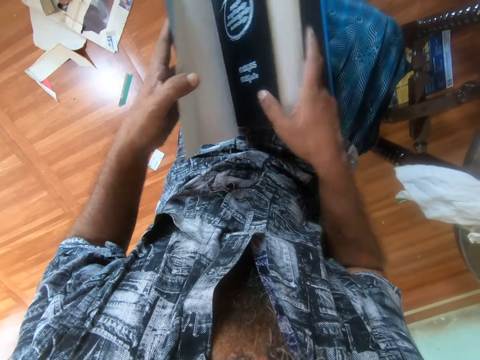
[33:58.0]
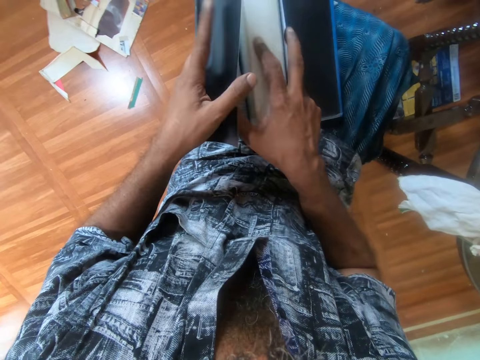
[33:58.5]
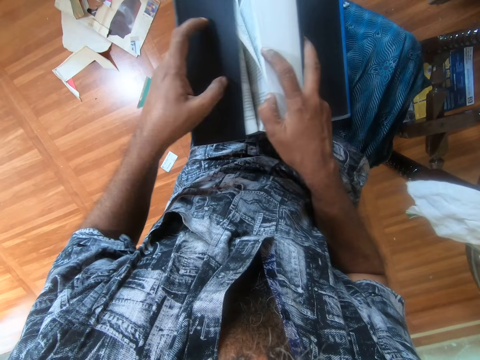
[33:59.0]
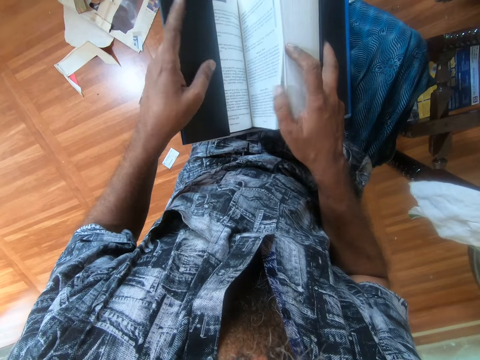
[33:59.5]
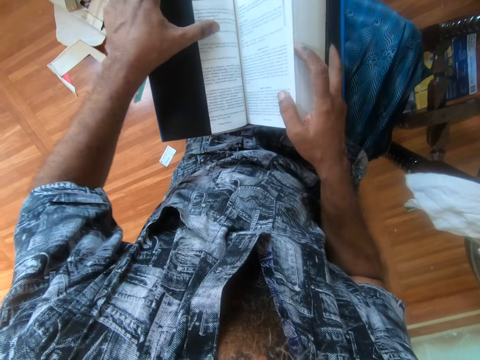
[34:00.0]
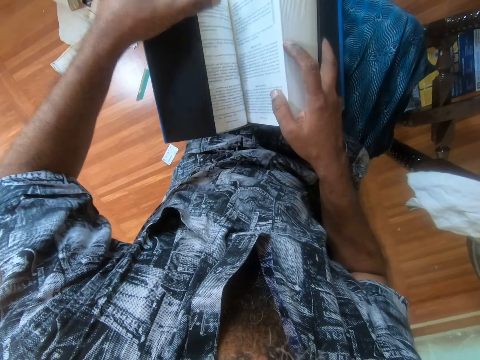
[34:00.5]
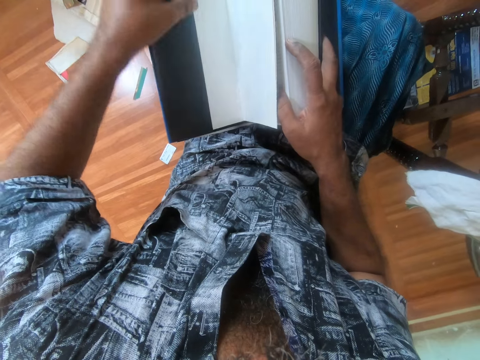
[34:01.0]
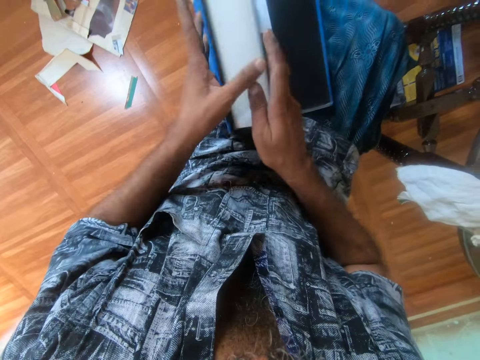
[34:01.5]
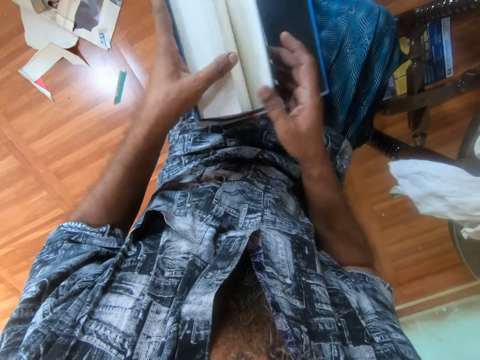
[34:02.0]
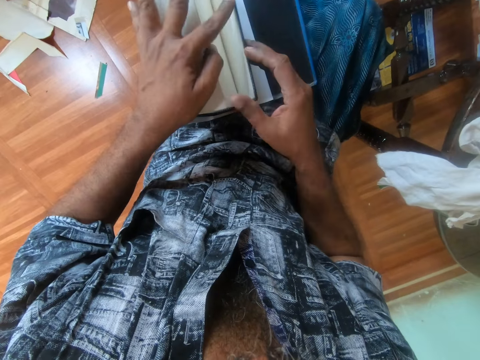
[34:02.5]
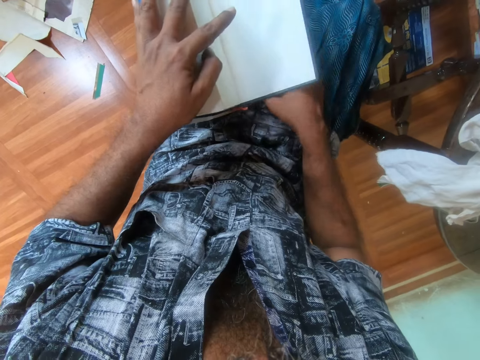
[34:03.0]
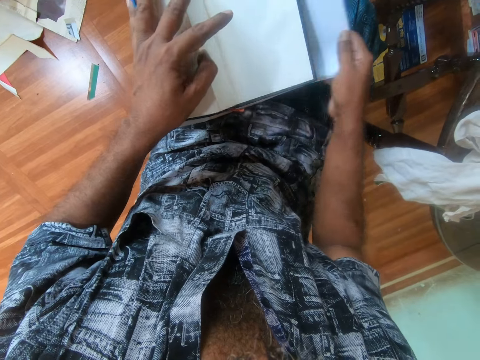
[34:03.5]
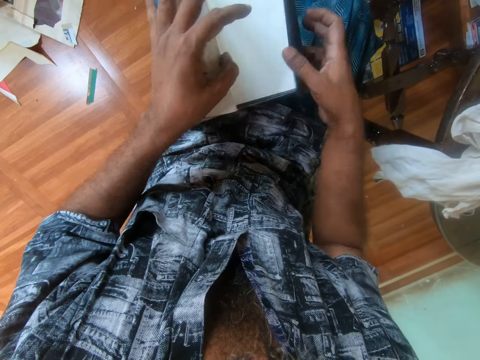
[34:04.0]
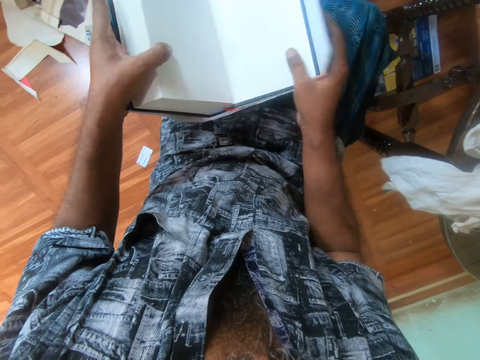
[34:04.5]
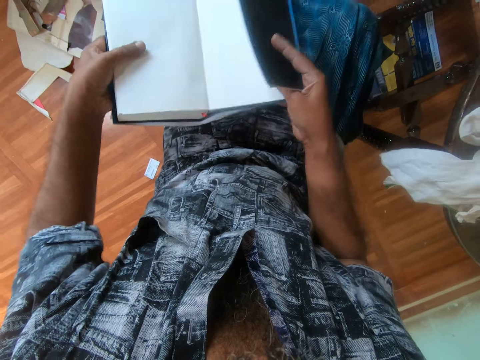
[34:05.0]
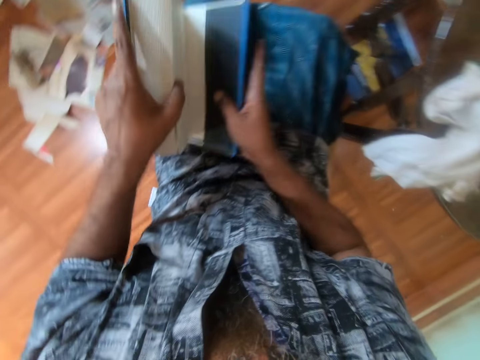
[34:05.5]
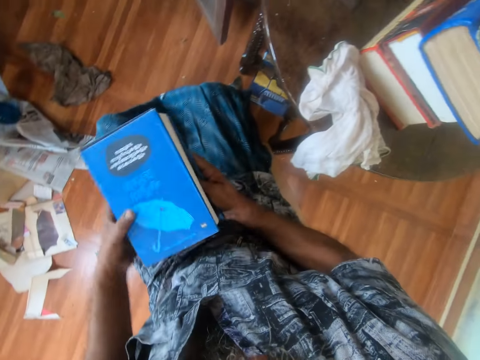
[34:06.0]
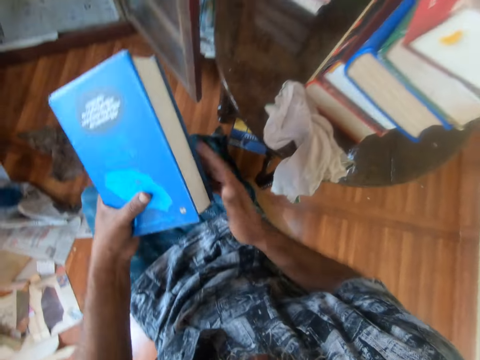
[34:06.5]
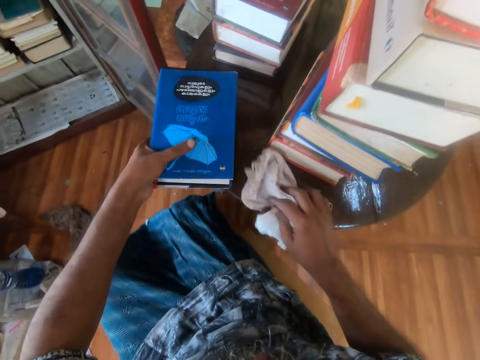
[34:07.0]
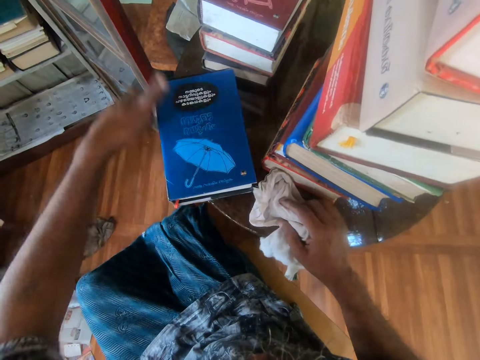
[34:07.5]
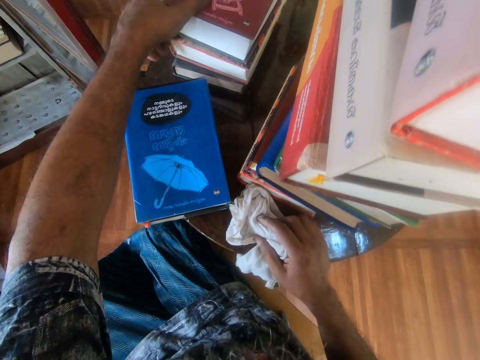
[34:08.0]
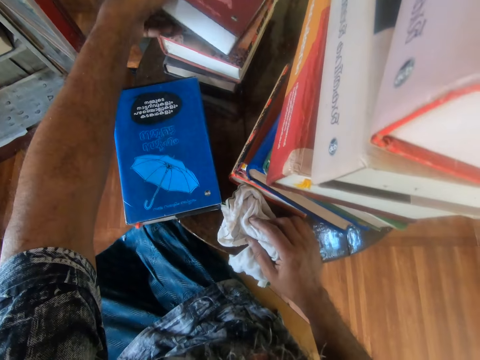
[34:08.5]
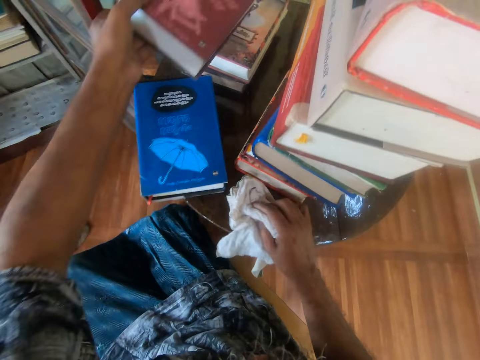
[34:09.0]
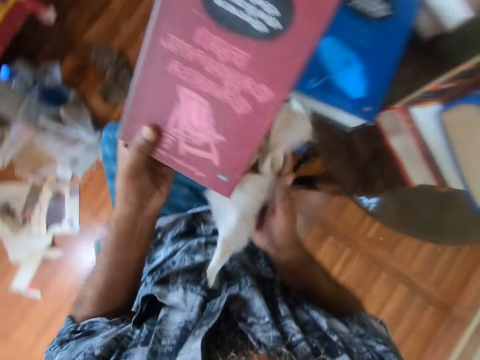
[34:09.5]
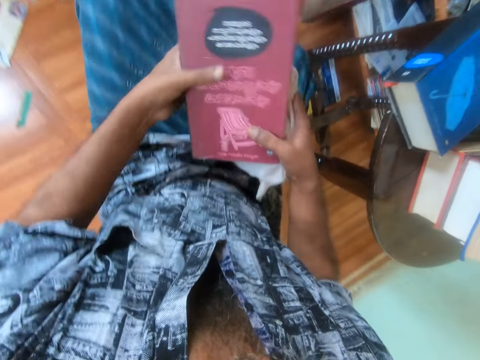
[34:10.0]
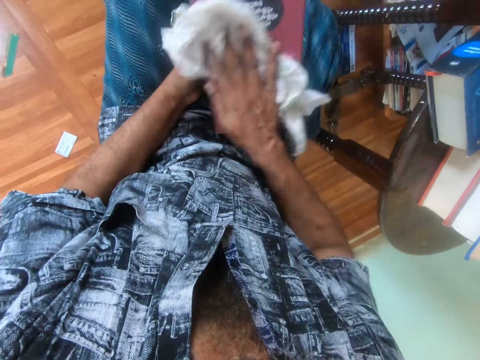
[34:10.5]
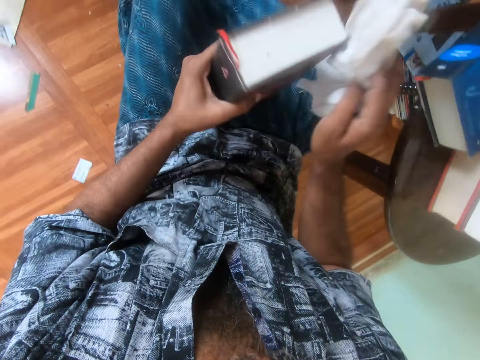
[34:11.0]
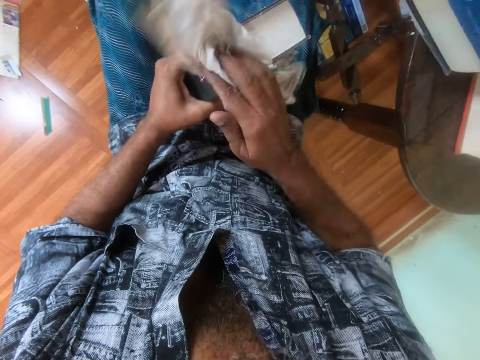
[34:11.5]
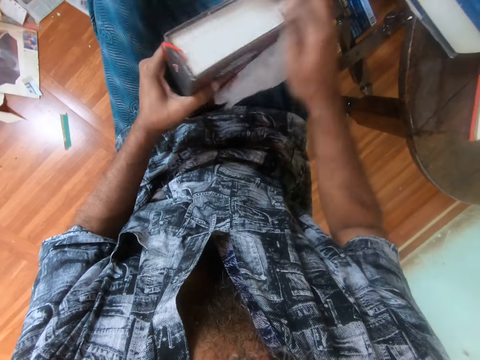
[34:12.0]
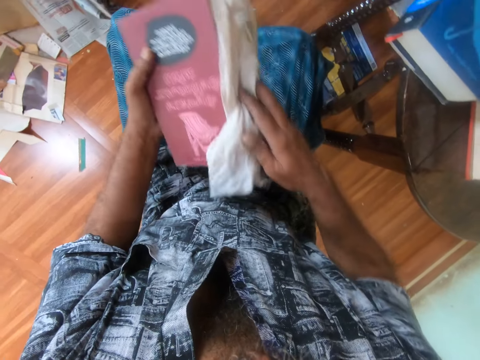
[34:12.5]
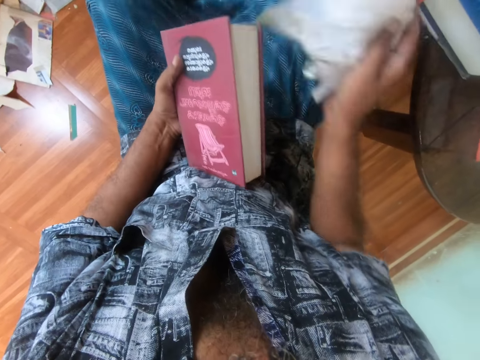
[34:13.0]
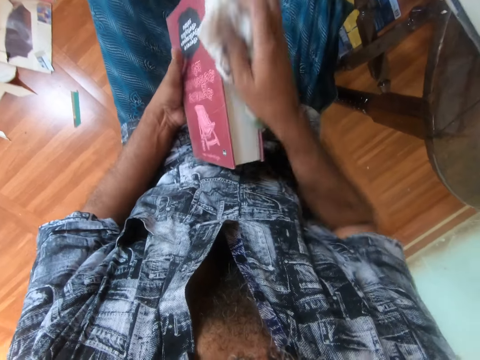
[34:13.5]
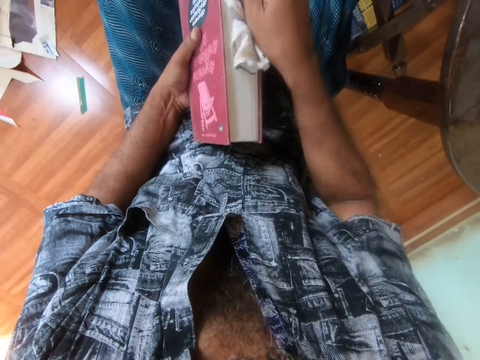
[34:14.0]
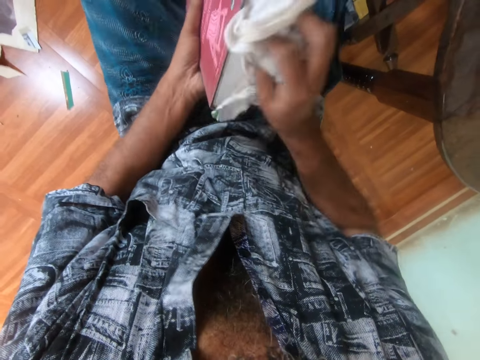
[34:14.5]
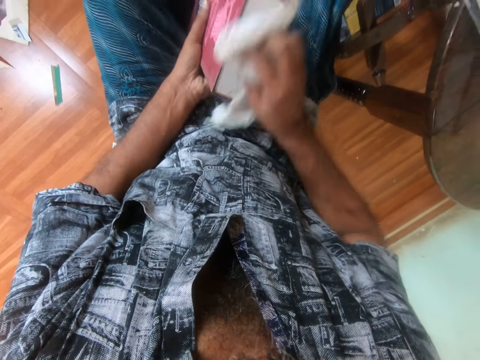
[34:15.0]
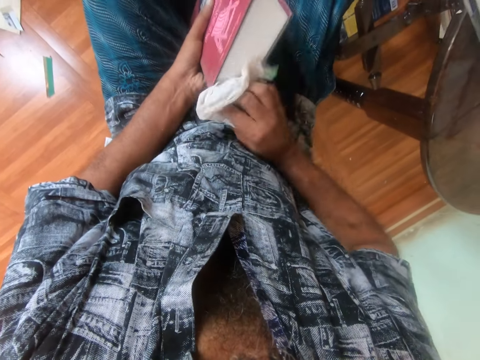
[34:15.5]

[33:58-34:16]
The camera wearer places the book in the cover. They cover the book with the book cover. They flip the page with the left hand. They cover the book with the book cover. They place the book on the table. They pick up the book with the left hand. They pick up the book with both hands. They wipe the book with a cloth.

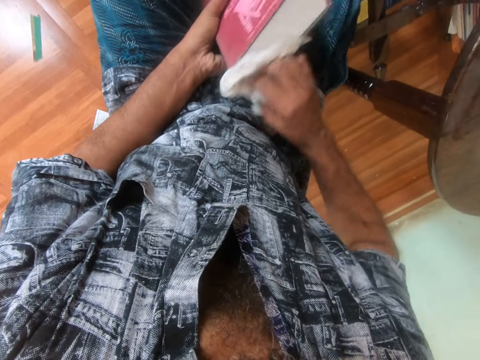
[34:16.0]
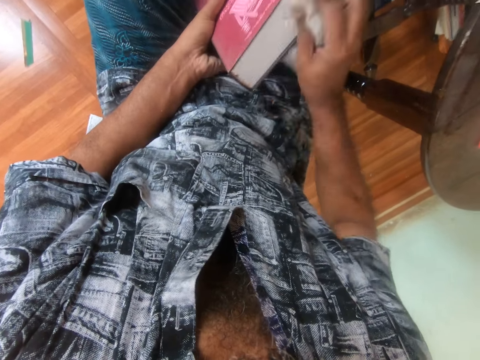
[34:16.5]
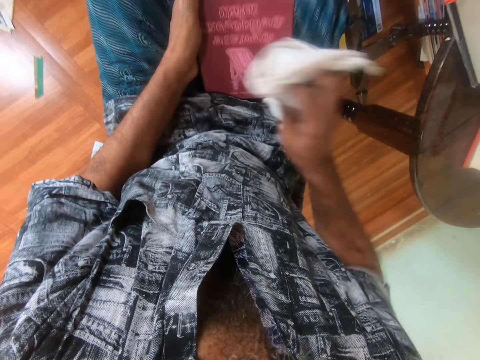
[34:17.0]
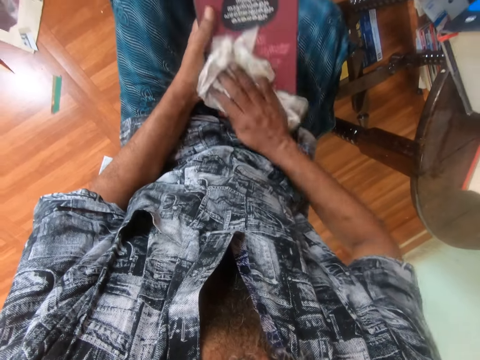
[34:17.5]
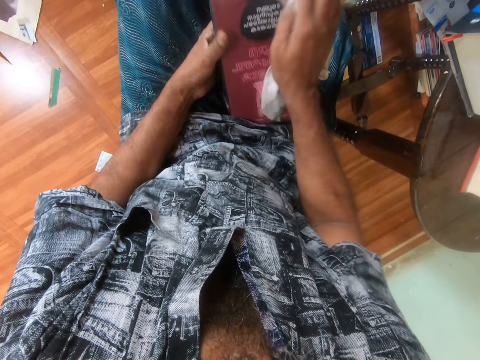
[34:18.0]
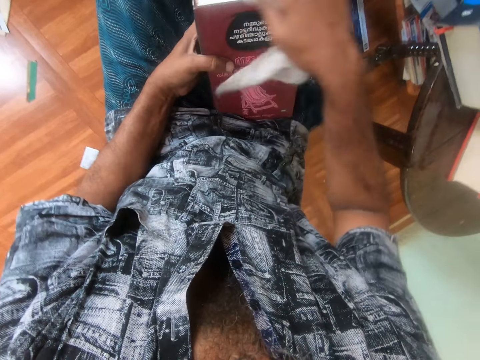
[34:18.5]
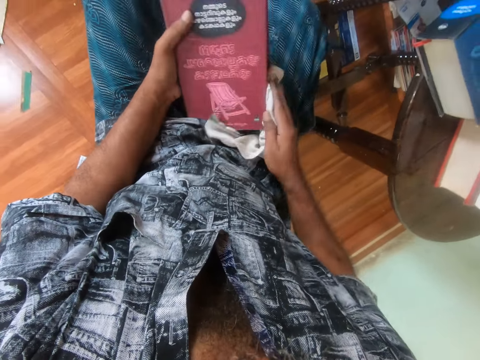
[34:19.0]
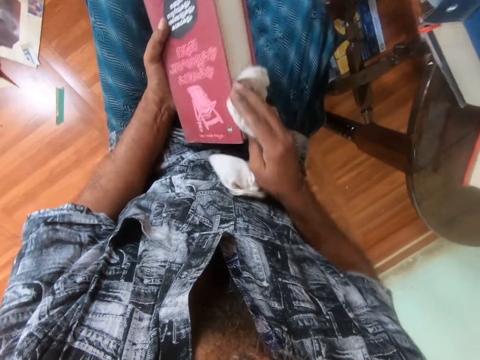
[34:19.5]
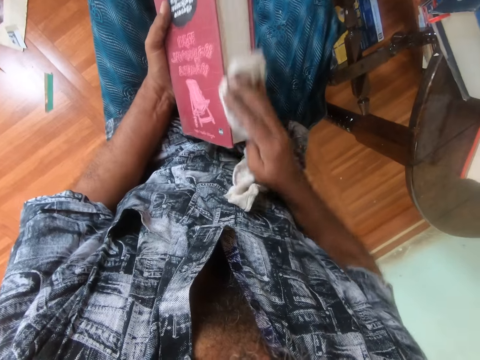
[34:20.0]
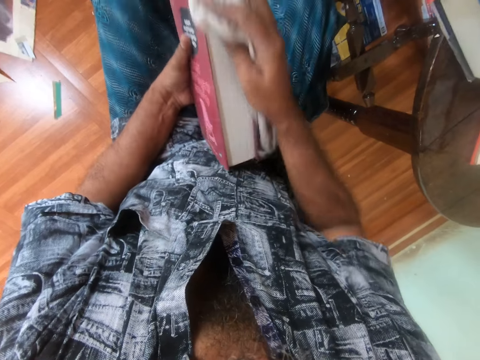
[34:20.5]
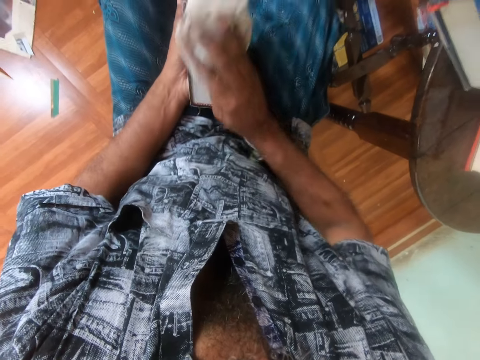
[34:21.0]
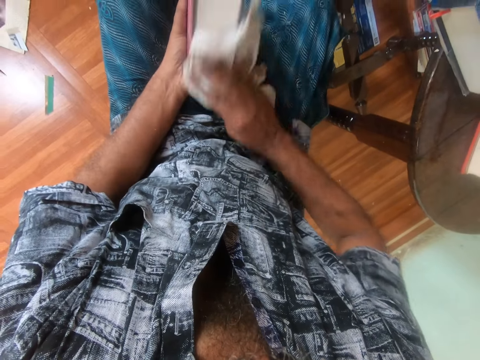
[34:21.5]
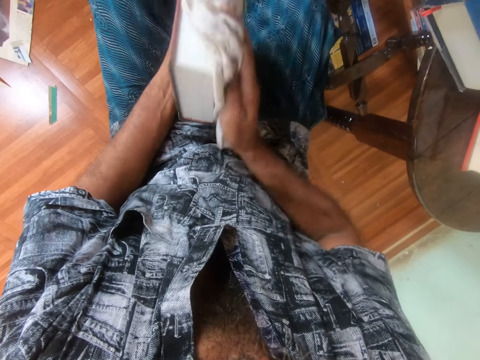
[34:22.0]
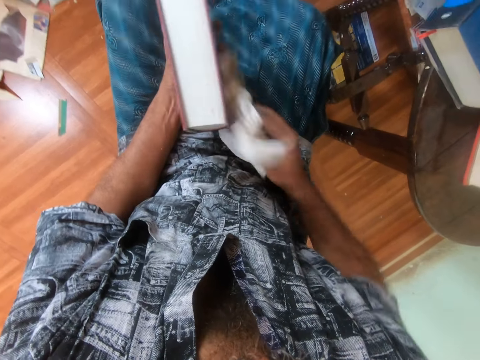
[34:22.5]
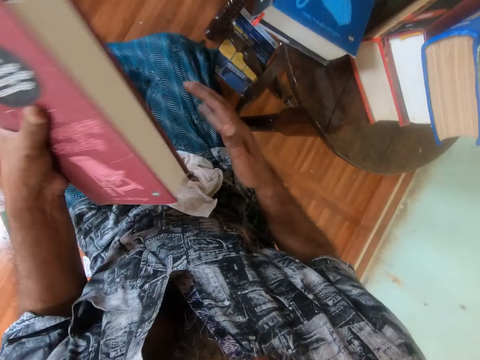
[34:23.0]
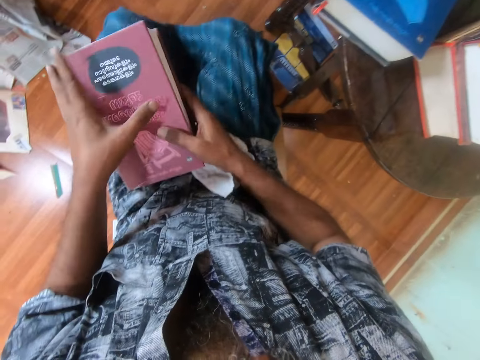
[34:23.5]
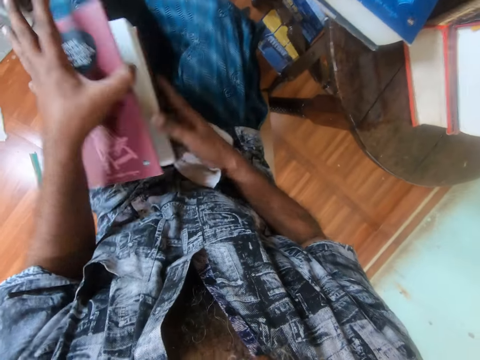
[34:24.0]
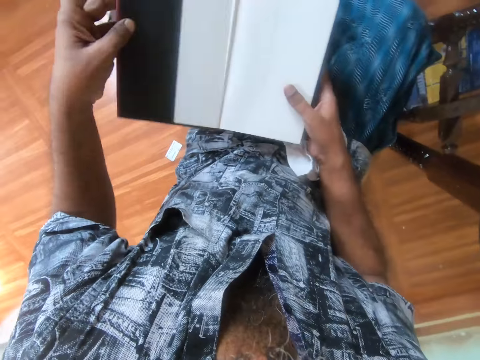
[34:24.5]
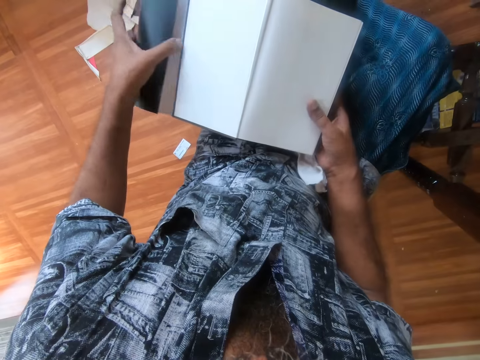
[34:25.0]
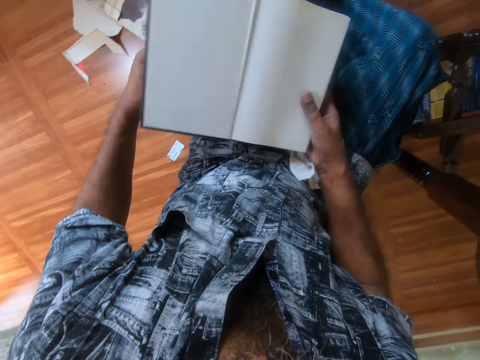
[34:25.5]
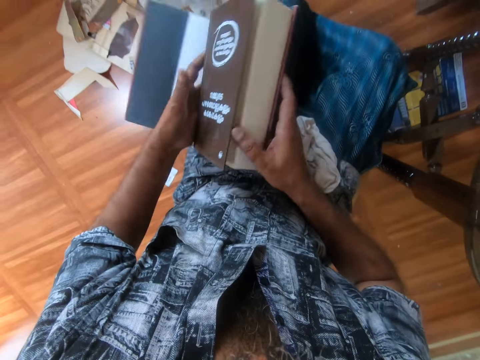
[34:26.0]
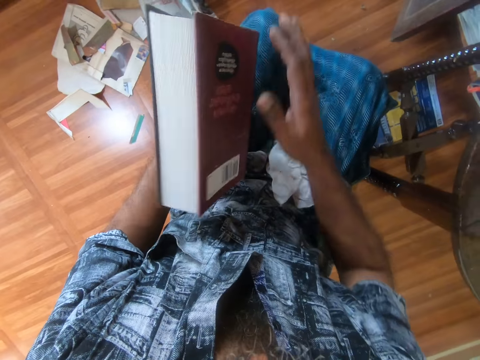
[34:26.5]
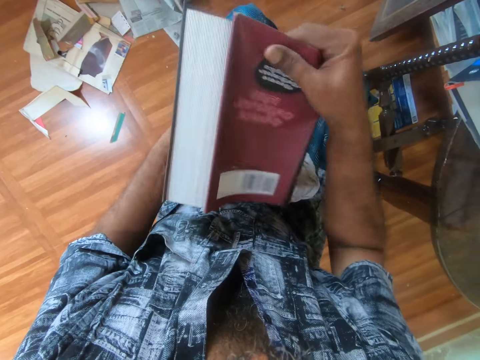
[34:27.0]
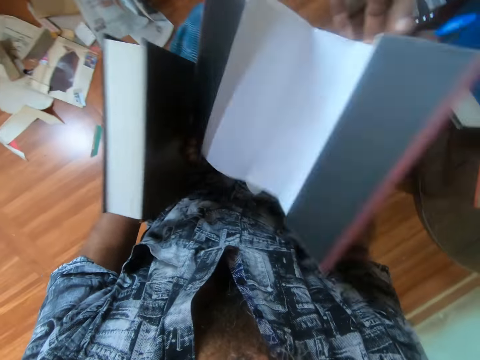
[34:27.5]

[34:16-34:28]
The camera wearer places the cloth on the thighs. They open up the book with both hands. They remove the cover off the book.
